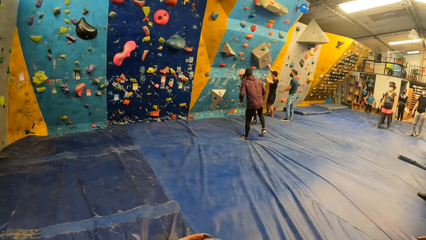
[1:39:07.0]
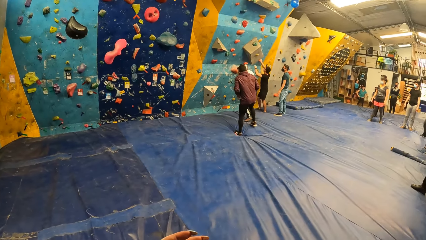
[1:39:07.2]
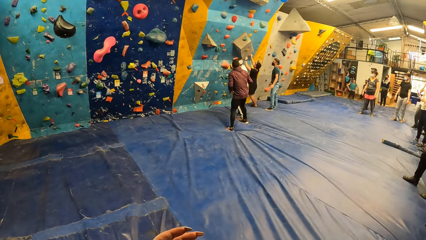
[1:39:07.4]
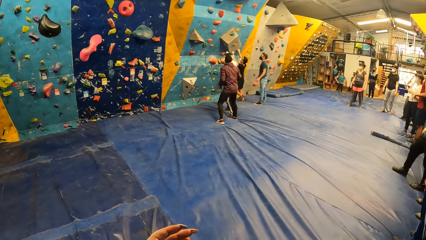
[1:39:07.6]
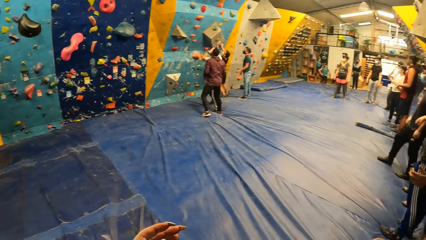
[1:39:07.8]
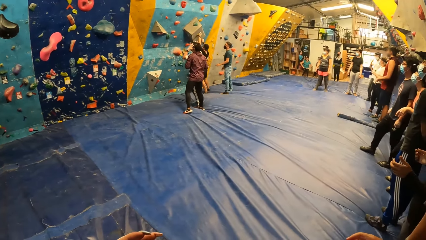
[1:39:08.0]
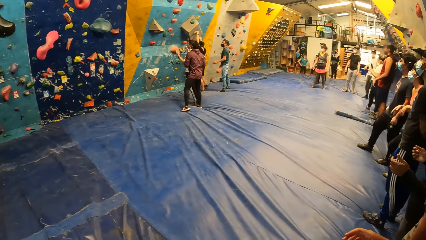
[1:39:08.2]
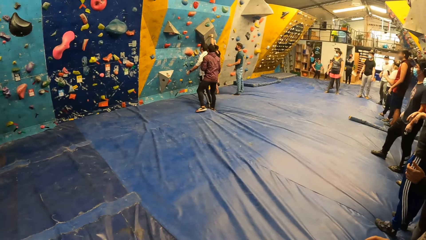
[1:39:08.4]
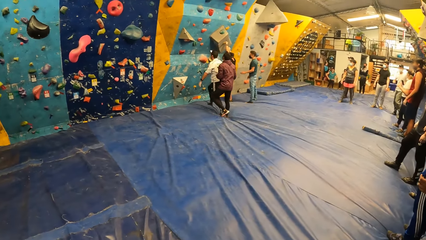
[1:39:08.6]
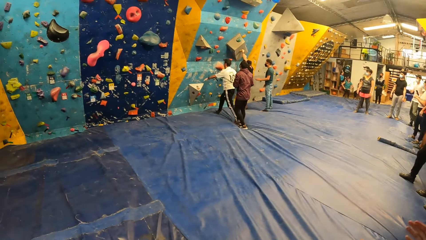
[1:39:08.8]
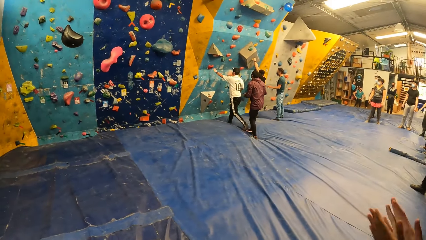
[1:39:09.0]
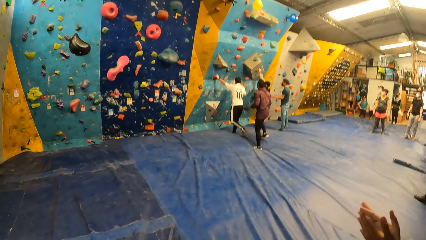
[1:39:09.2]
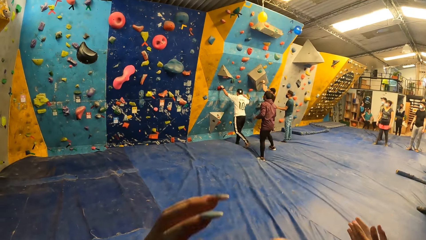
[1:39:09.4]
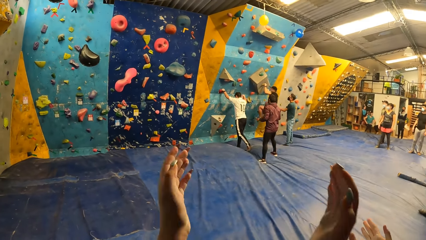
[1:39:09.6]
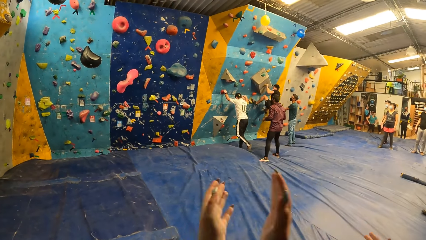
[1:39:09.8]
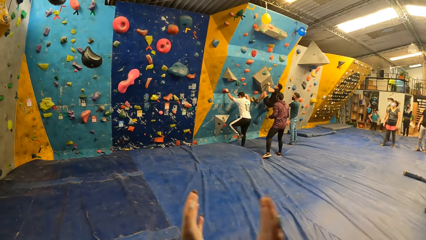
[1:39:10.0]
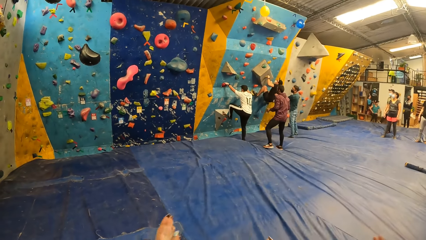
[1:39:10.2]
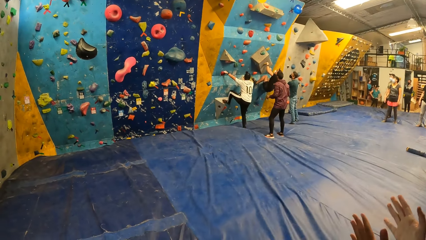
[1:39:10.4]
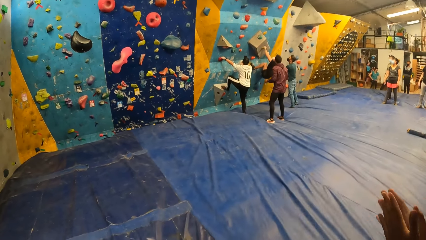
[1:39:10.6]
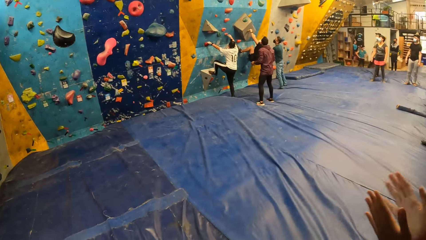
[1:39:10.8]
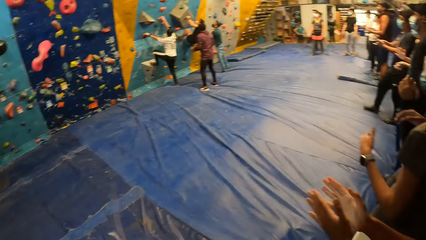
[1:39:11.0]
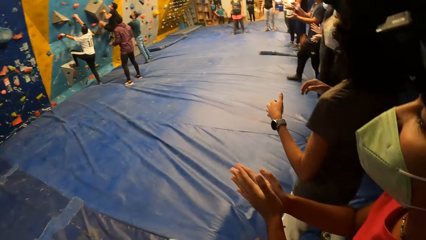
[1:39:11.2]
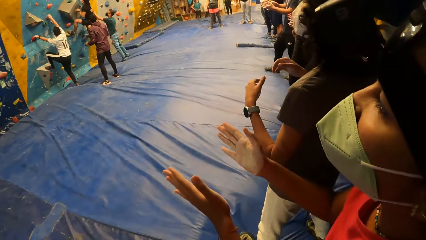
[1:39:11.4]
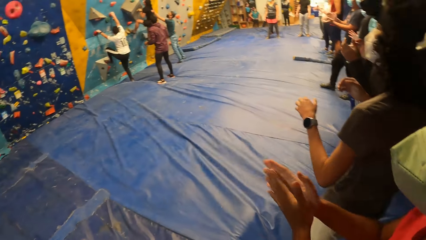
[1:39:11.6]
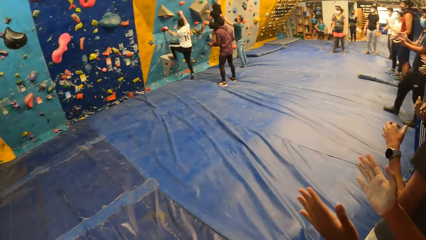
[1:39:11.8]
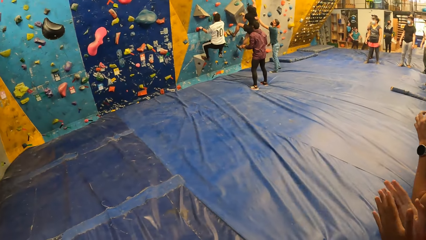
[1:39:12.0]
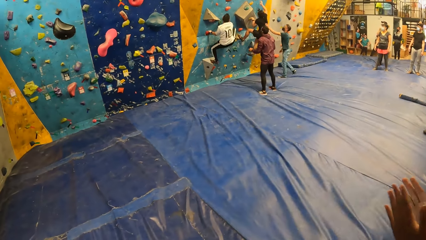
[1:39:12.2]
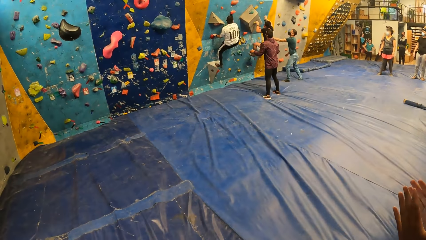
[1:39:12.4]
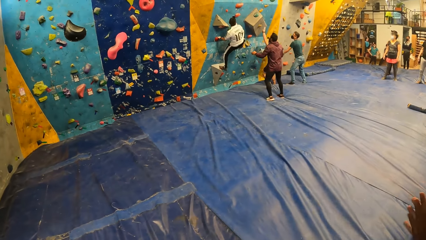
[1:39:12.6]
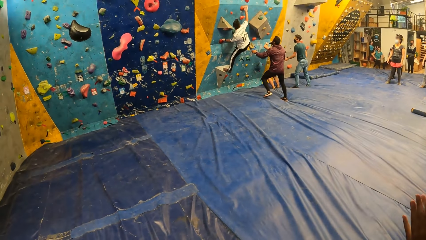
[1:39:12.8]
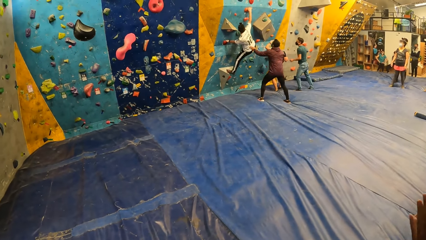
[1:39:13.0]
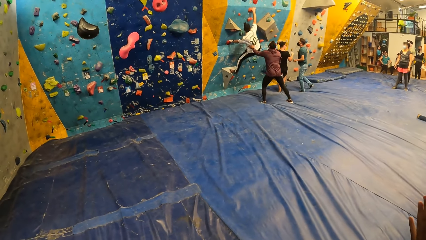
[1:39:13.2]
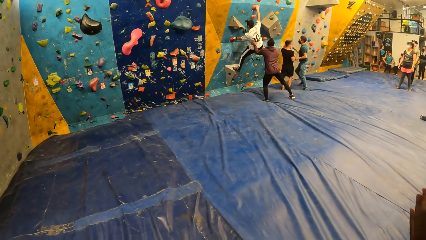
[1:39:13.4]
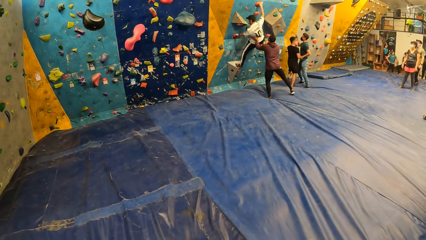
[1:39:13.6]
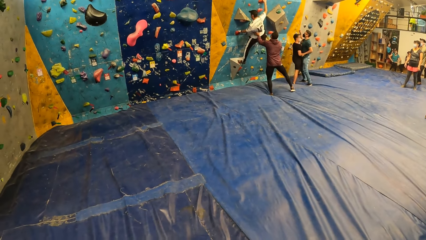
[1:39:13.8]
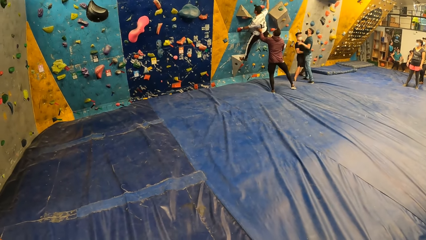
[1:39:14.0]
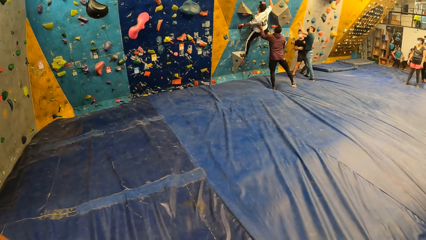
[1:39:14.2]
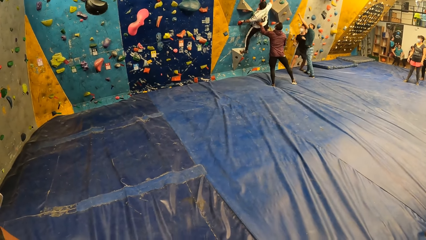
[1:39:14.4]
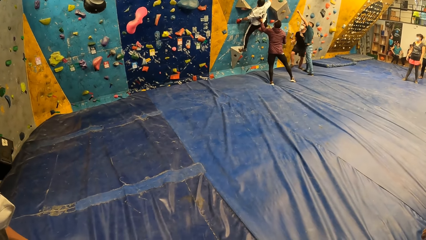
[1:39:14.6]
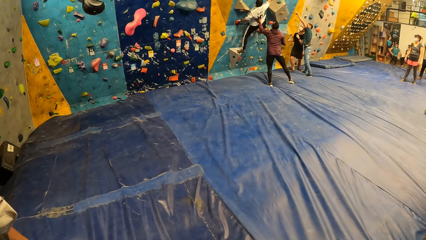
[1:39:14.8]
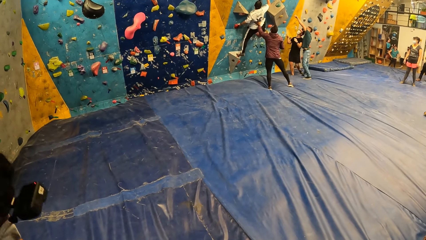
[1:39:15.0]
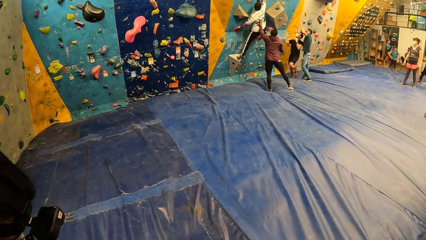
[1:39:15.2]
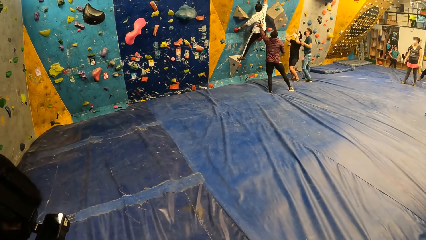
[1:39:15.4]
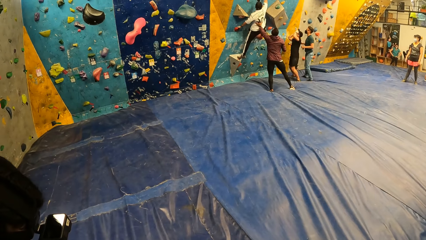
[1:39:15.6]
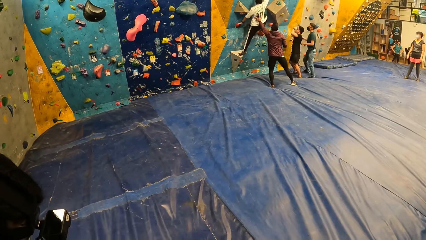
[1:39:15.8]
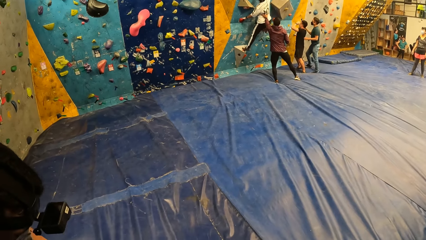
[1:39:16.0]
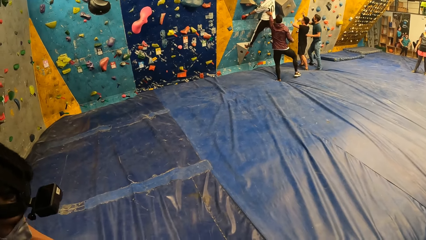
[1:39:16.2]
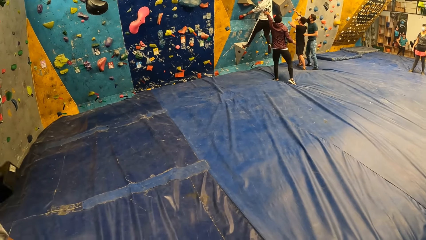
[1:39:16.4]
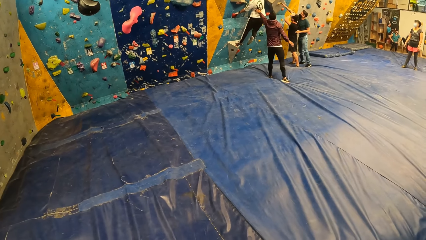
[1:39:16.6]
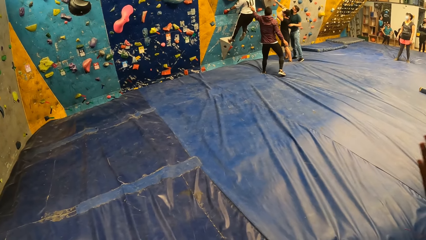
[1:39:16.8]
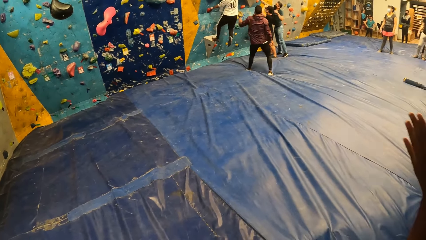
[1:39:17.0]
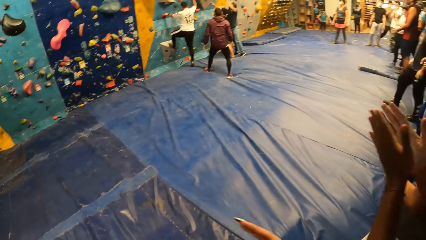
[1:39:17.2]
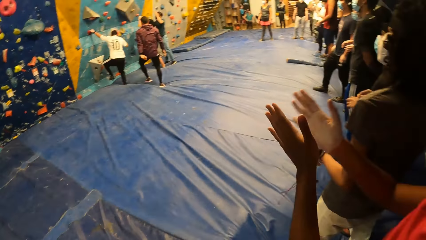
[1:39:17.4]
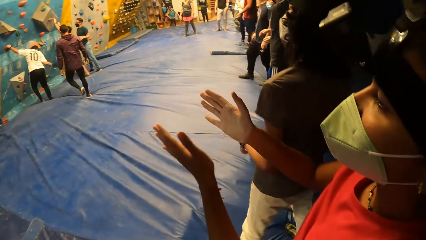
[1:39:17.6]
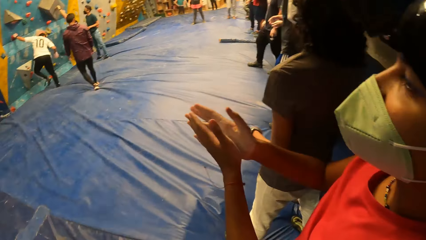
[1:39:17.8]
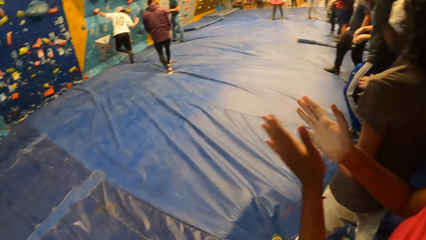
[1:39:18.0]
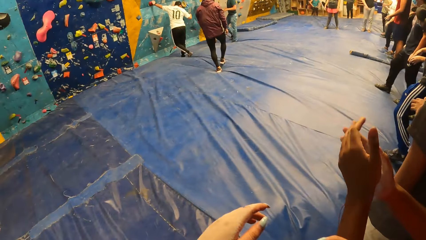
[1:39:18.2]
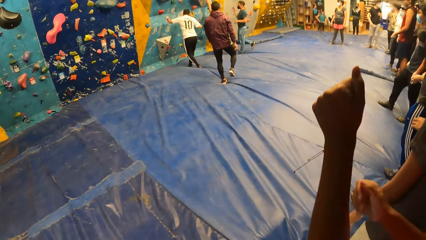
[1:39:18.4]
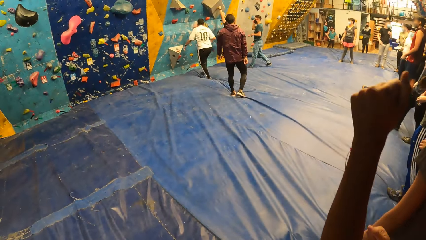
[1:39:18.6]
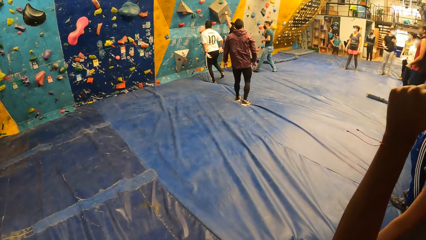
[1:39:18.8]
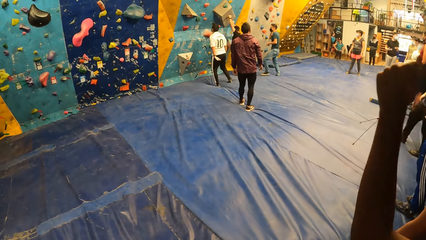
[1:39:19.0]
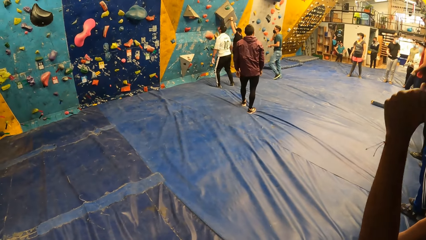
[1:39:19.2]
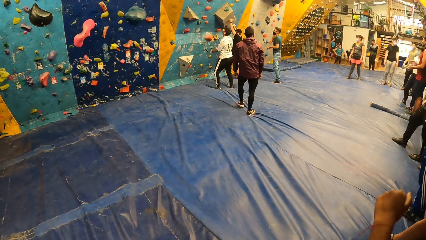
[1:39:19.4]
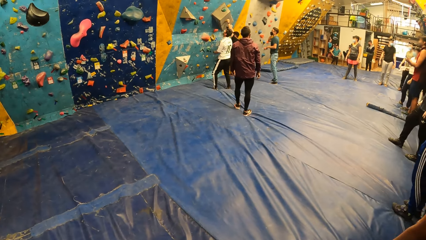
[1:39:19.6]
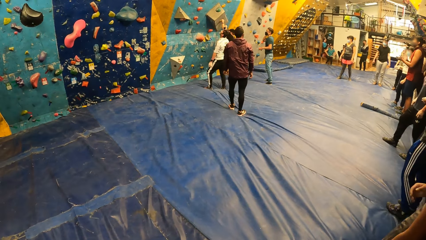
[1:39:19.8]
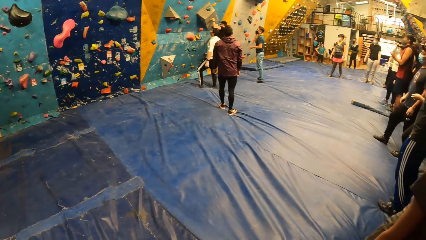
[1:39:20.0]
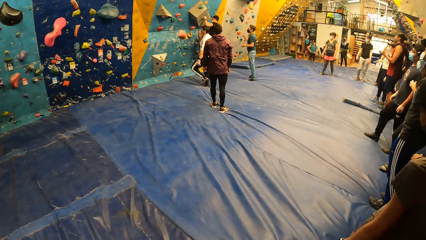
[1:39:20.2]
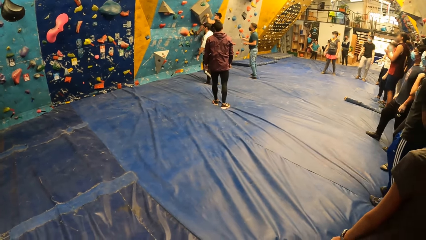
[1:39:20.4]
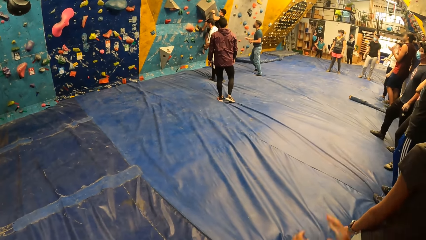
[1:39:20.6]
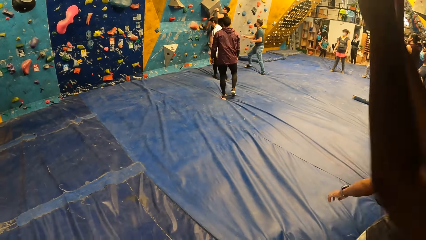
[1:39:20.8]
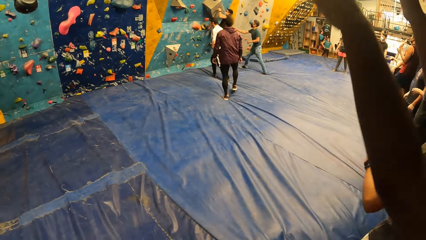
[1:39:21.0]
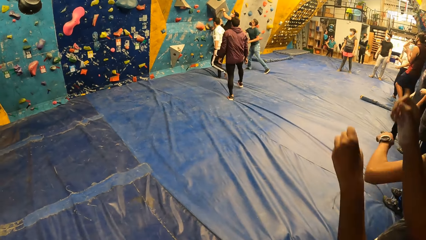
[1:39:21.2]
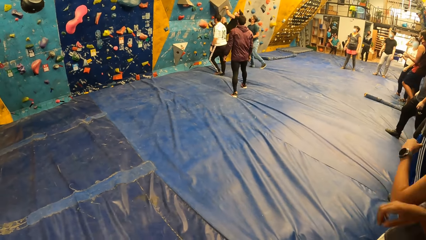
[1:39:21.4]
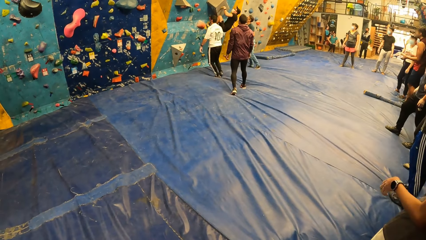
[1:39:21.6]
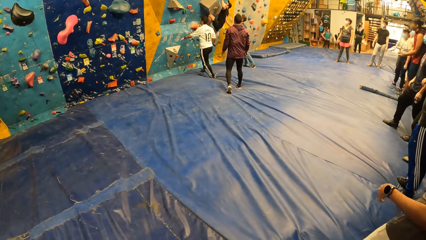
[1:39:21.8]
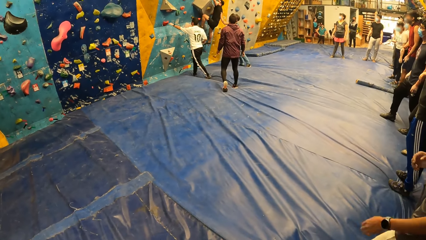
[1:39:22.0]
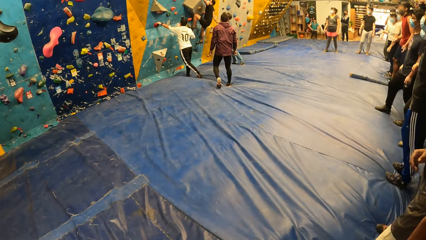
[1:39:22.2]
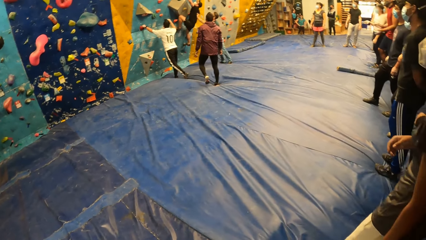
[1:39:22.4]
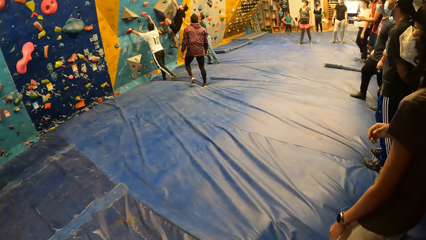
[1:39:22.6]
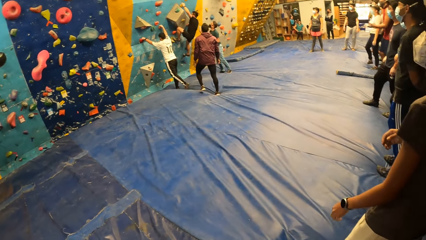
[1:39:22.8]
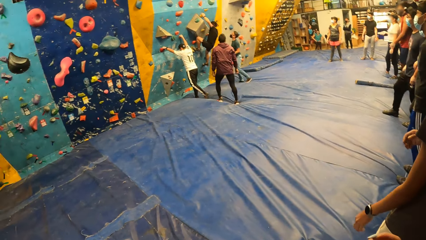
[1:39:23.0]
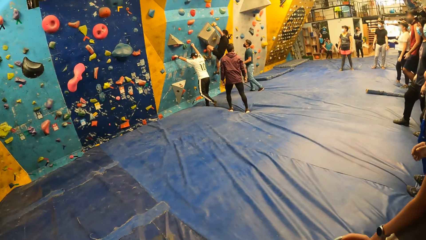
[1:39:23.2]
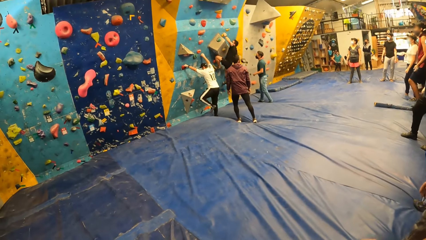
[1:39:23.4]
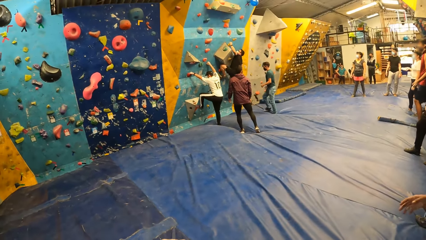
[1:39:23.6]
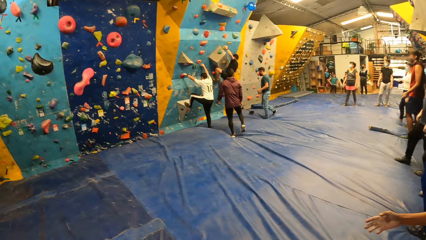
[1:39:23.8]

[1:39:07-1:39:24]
A man touches the camera. Another man climbs the wall. The first man climbs the wall. A man touches the climb hold on the bouldering wall with his right hand. Another man falls from the bouldering wall. A woman claps both hands. Another man climbs the bouldering wall with both hands. The woman raises both hands. The man who touched the climb hold touches the climbing man with his right hand. The man who fell walks to the bouldering wall. He climbs the bouldering wall with both hands.
